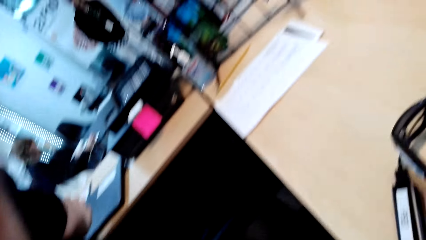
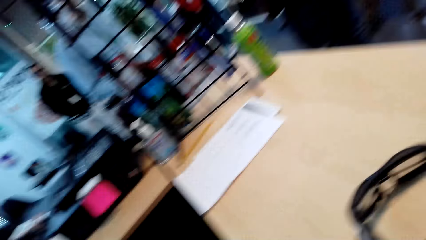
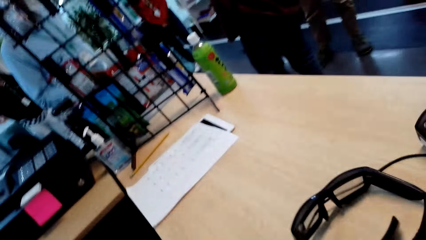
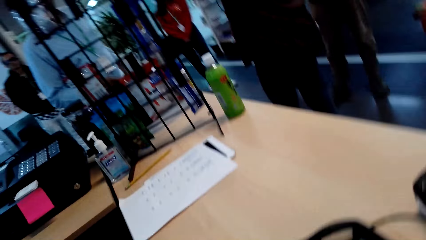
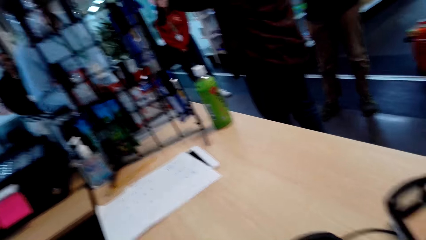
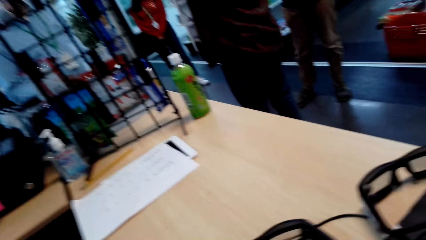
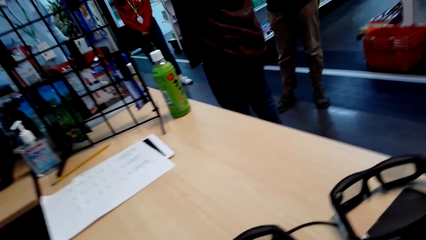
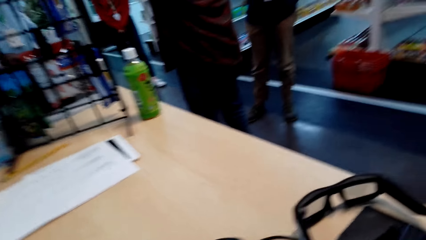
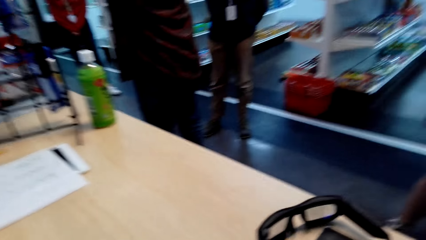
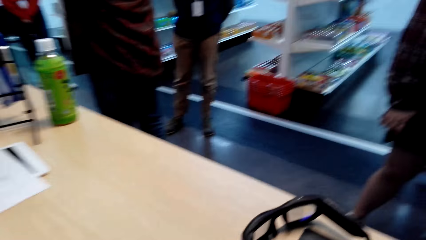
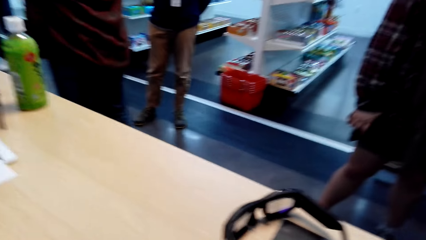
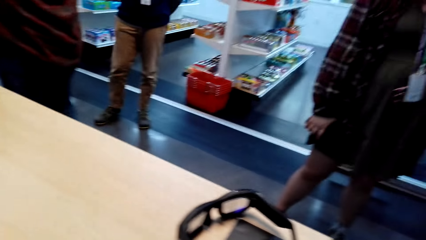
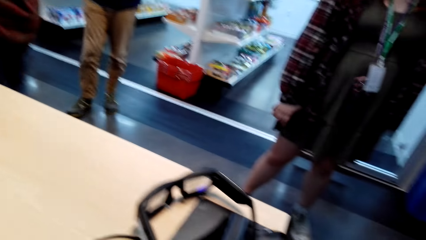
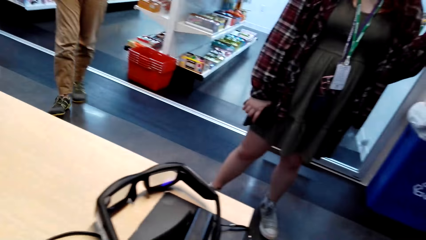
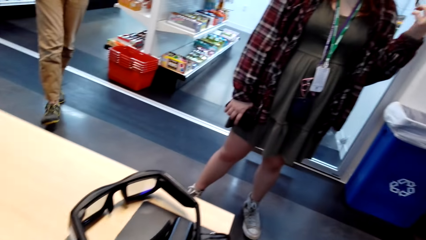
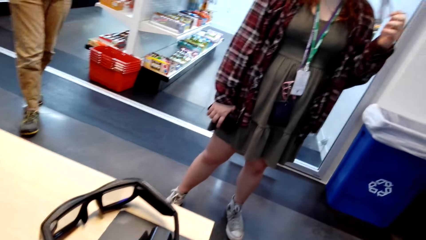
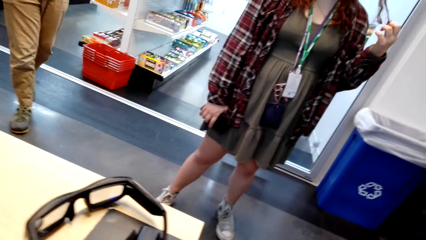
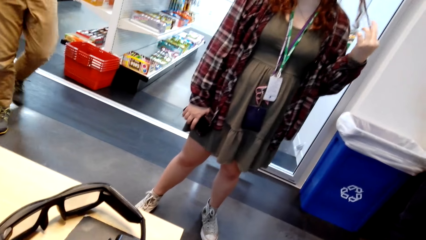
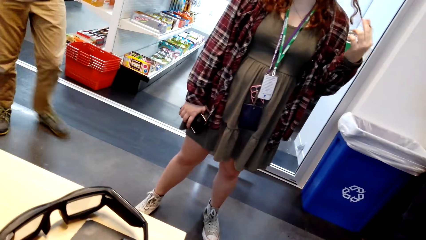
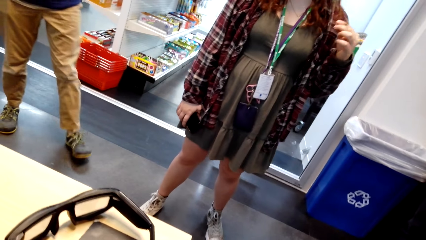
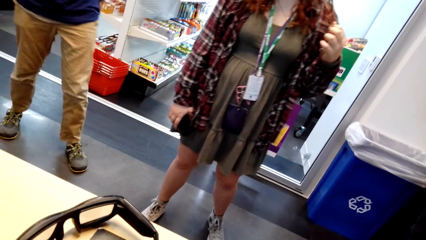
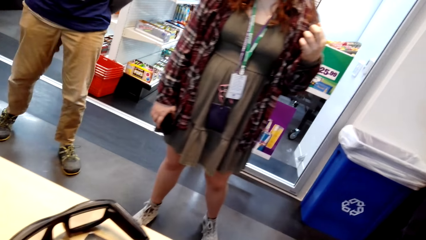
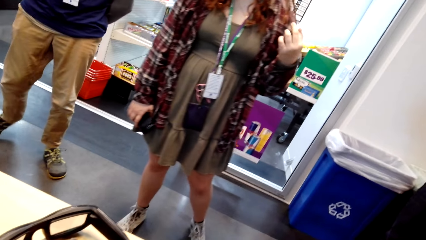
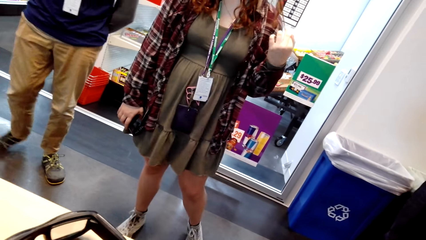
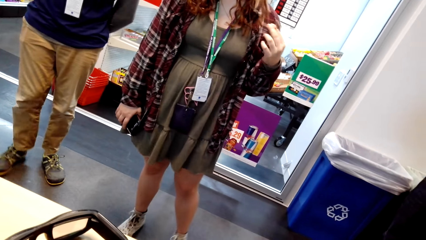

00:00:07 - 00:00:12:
The camera wearer holds the camera.

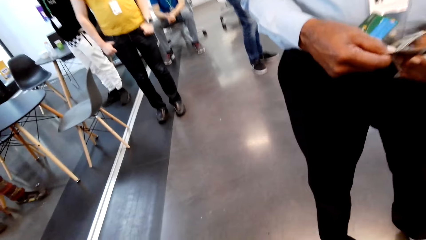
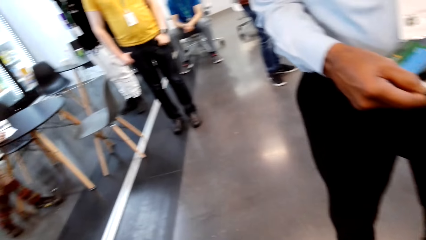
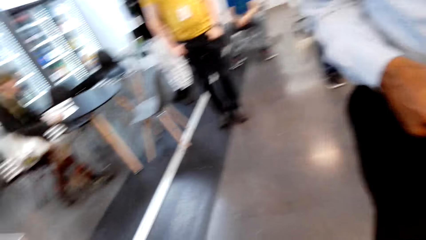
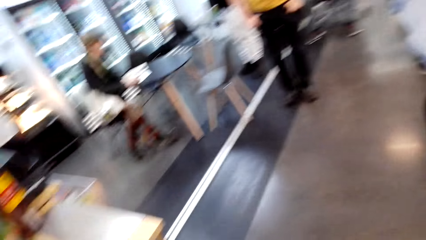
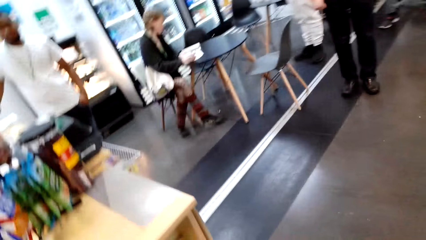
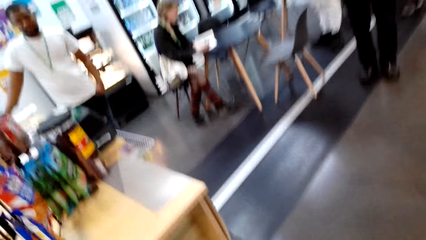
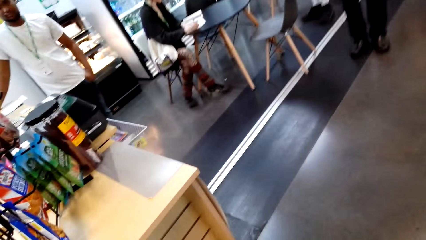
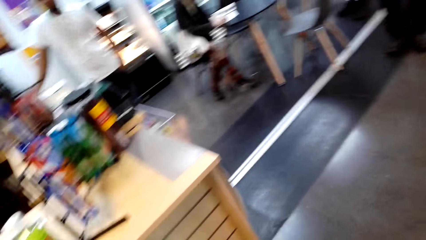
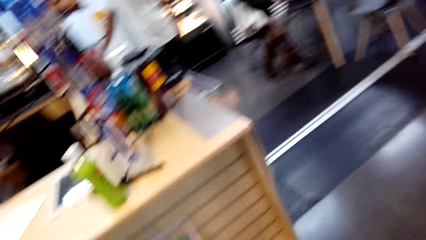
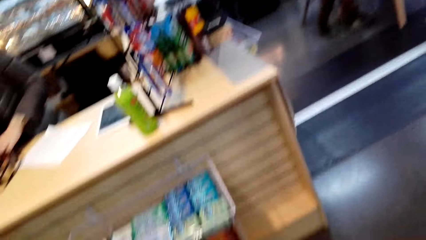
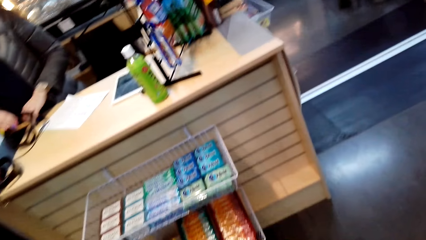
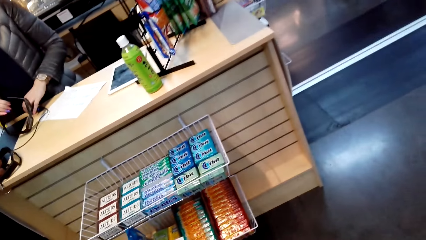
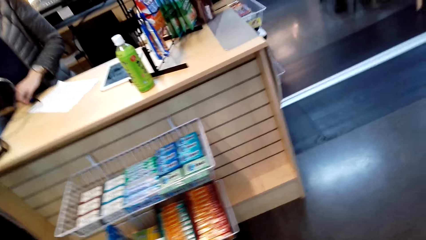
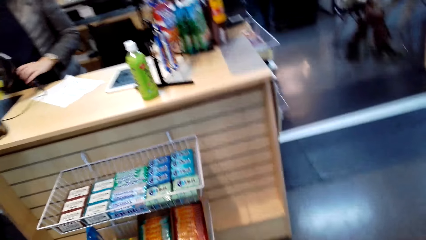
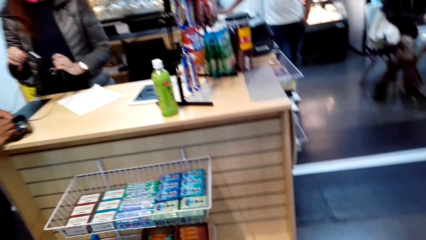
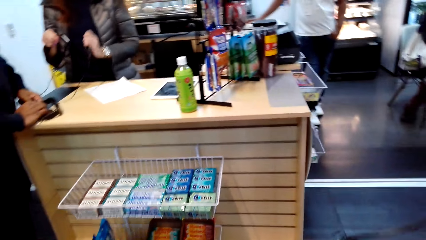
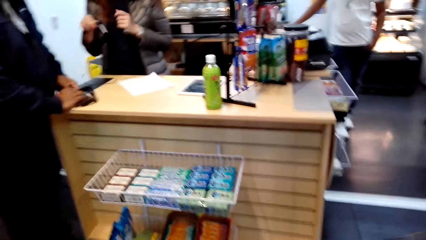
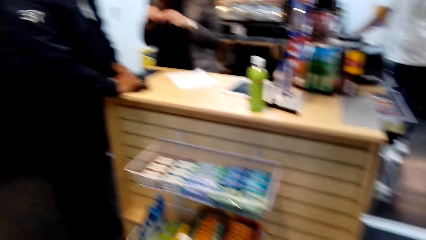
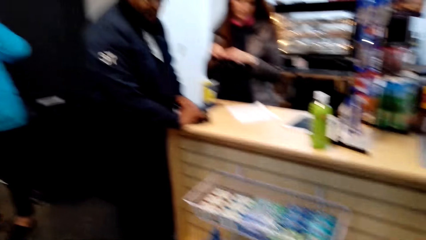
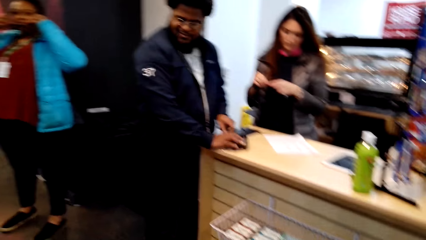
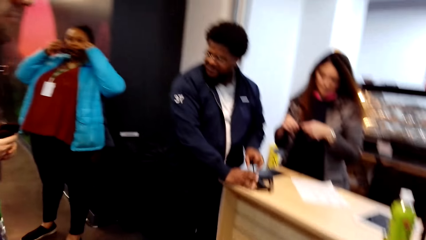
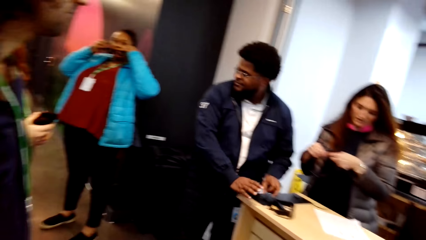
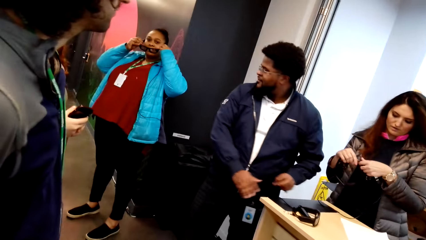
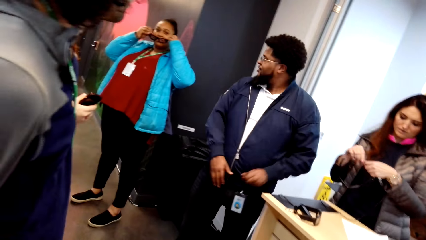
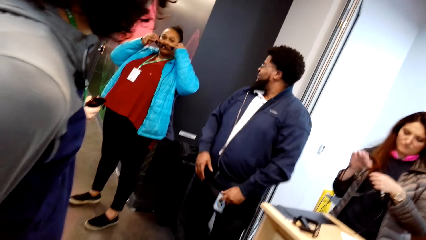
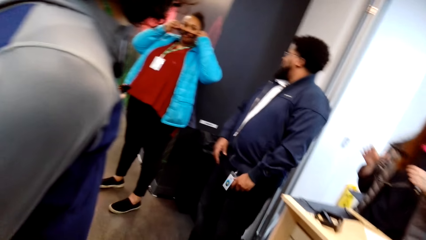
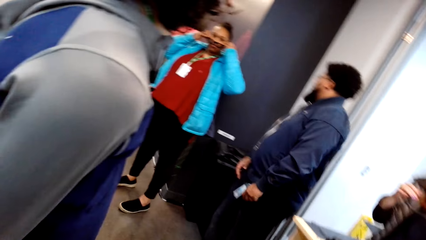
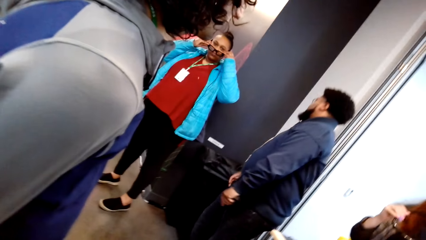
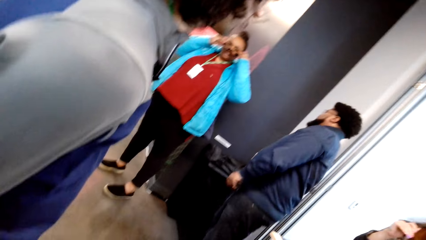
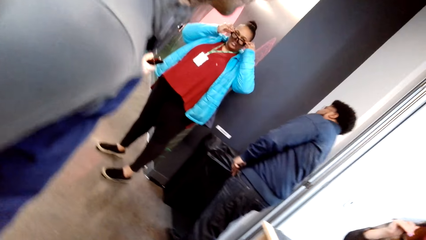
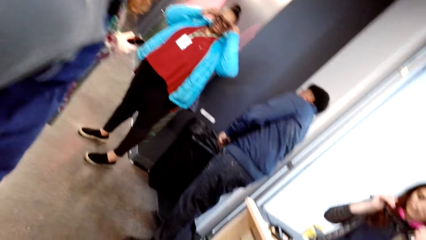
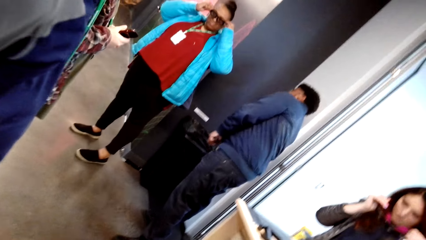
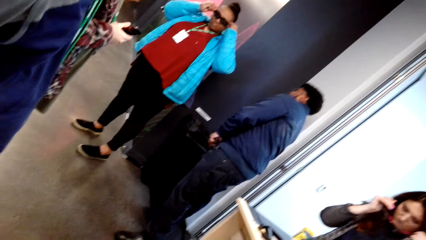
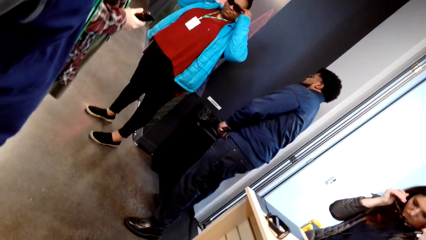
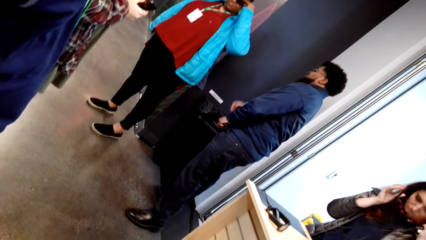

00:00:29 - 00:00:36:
The camera wearer talks to them.

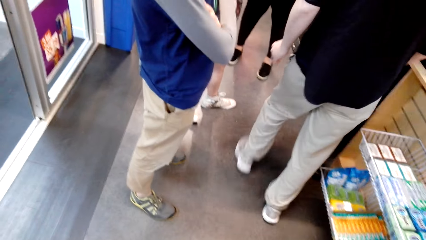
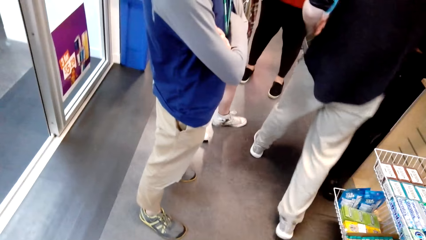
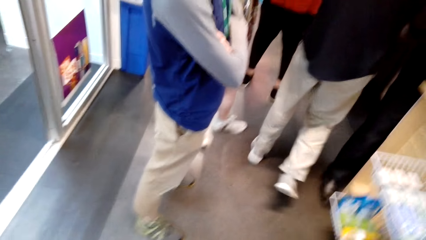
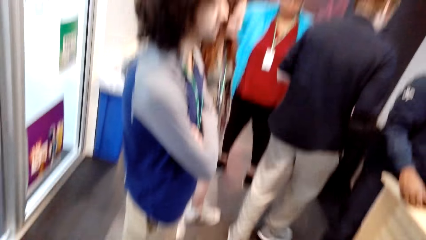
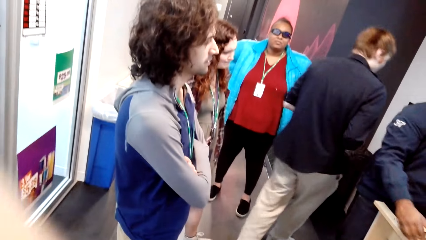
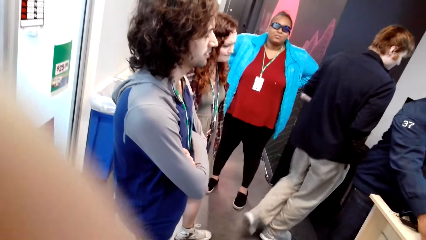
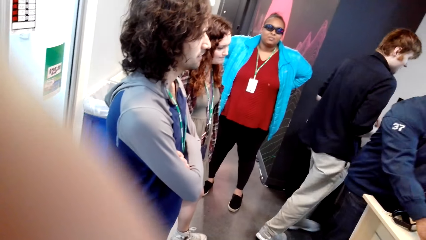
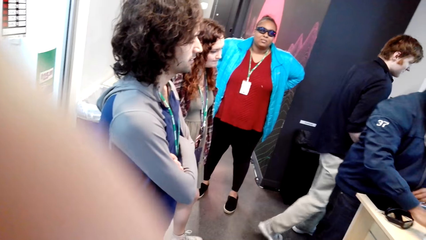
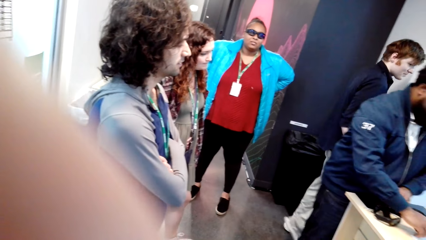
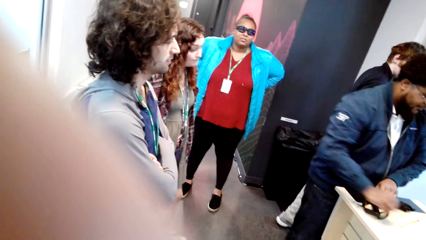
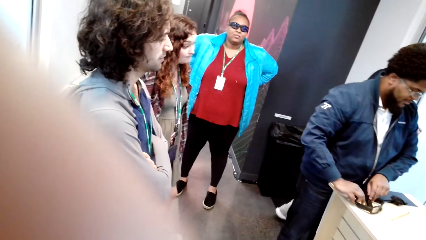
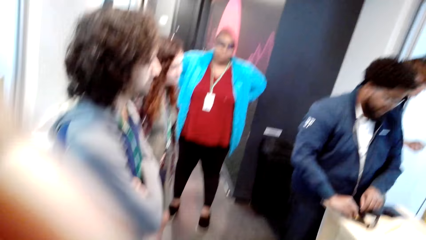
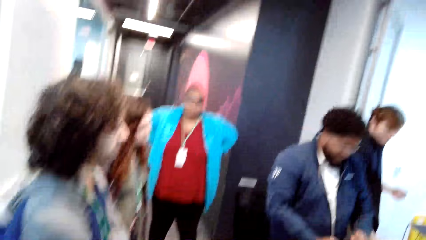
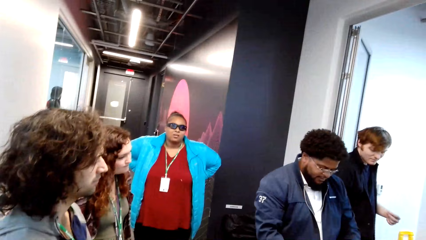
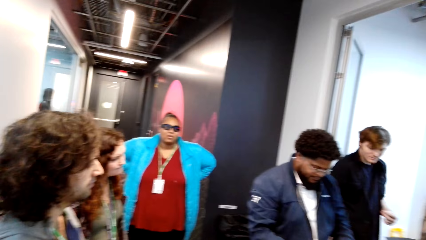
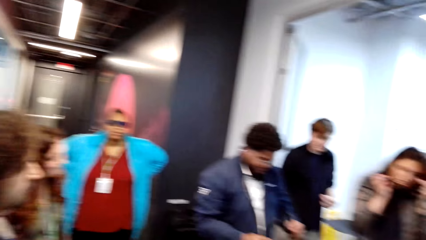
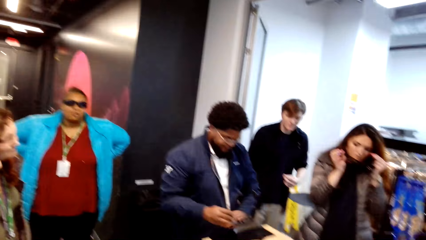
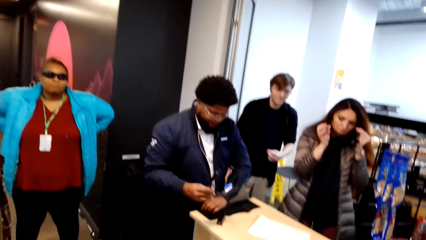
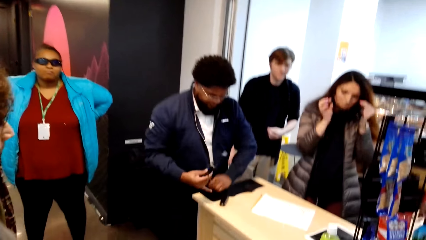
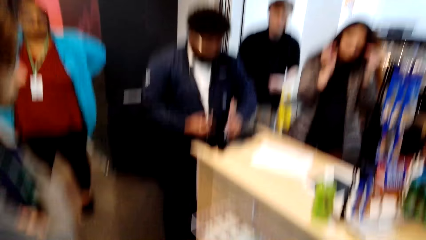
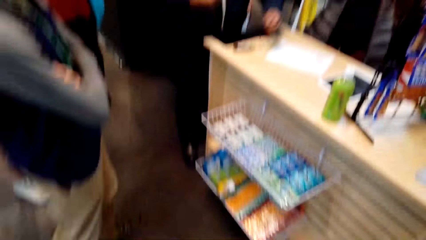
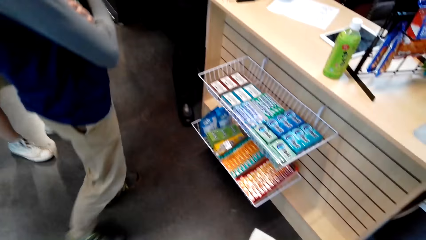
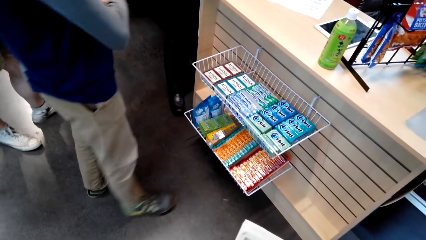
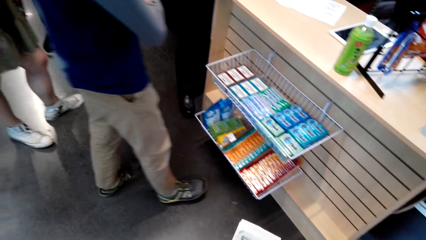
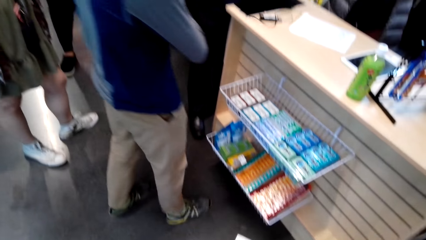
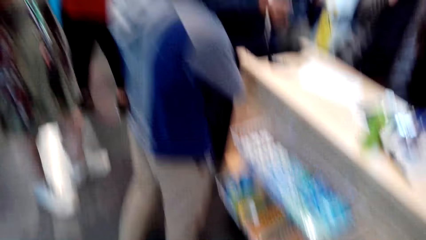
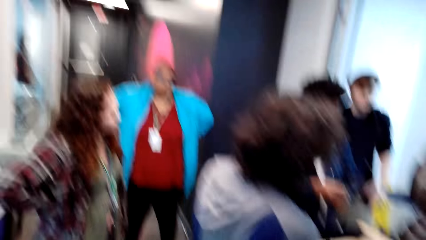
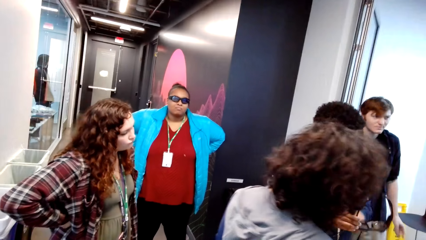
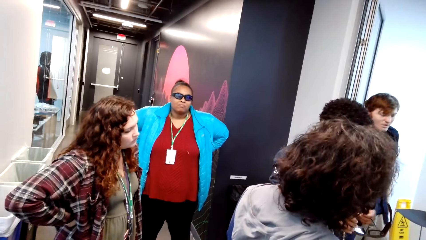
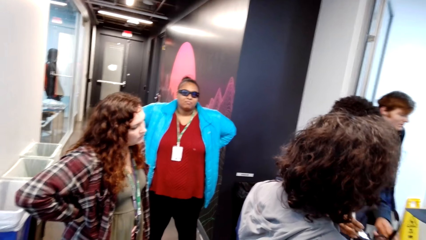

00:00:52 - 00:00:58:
The camera wearer looks around and touches the camera.
